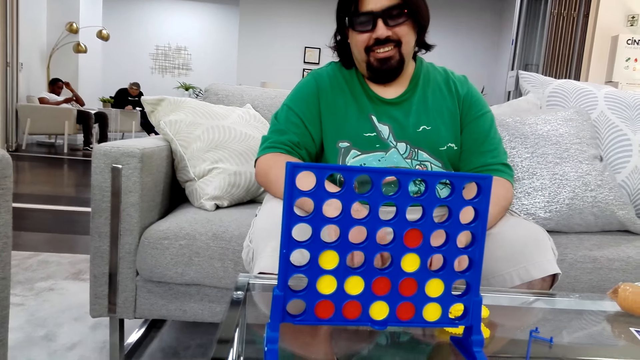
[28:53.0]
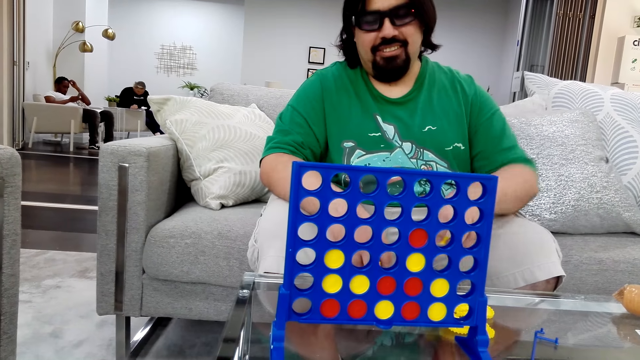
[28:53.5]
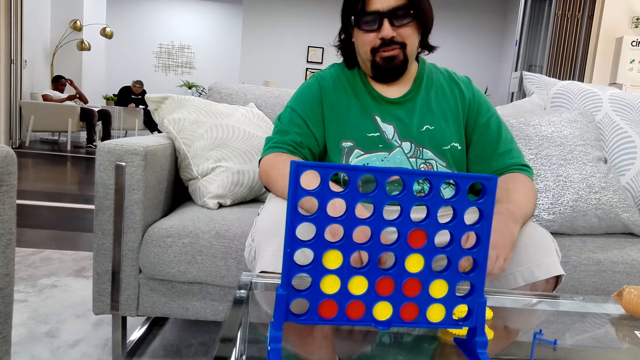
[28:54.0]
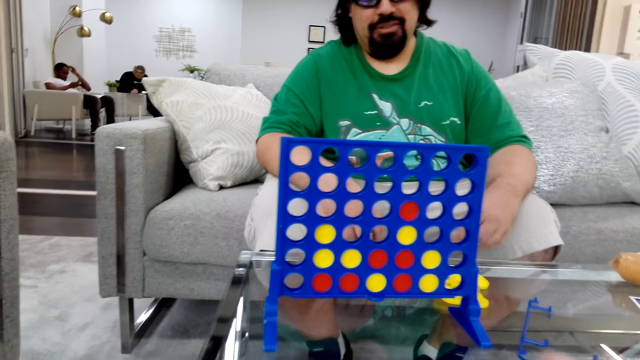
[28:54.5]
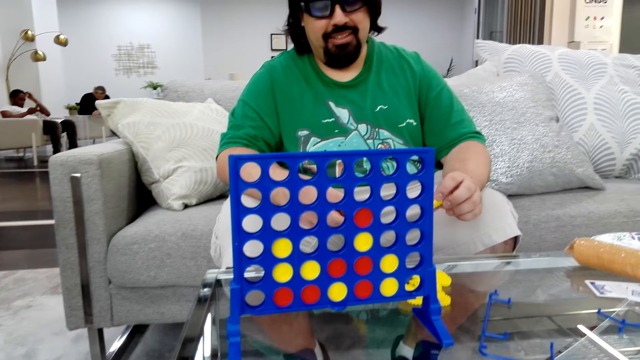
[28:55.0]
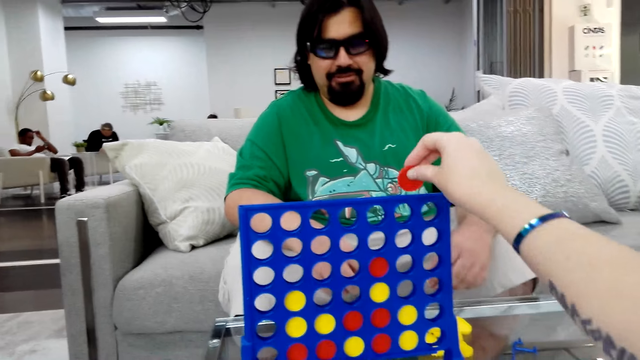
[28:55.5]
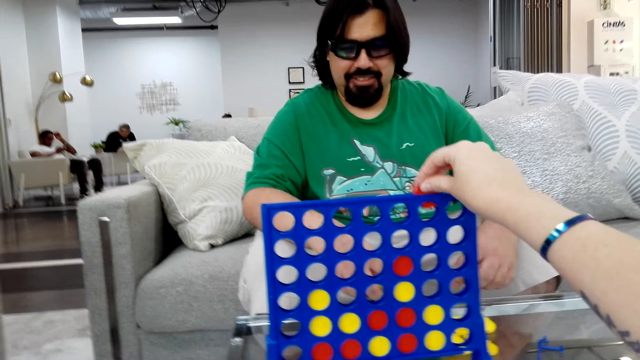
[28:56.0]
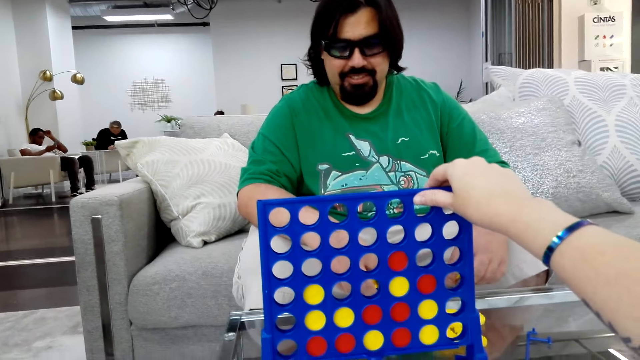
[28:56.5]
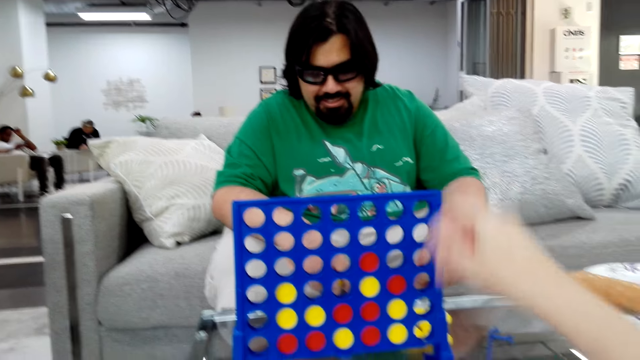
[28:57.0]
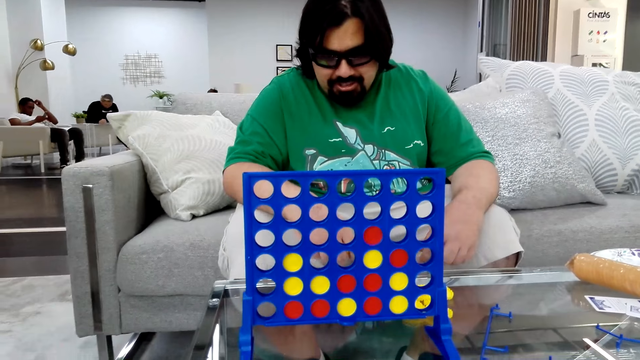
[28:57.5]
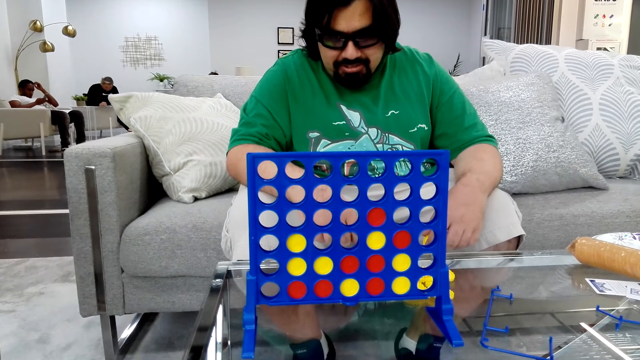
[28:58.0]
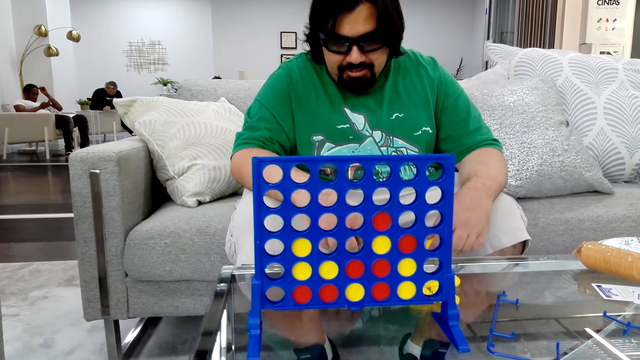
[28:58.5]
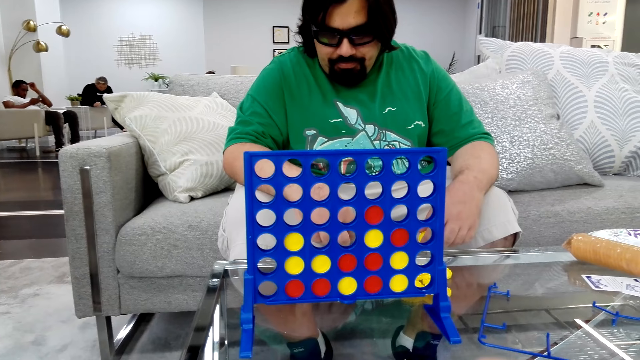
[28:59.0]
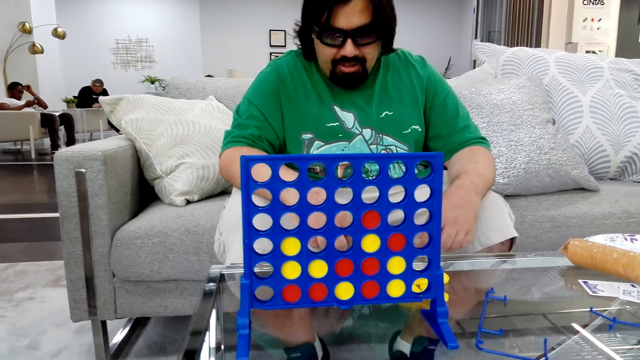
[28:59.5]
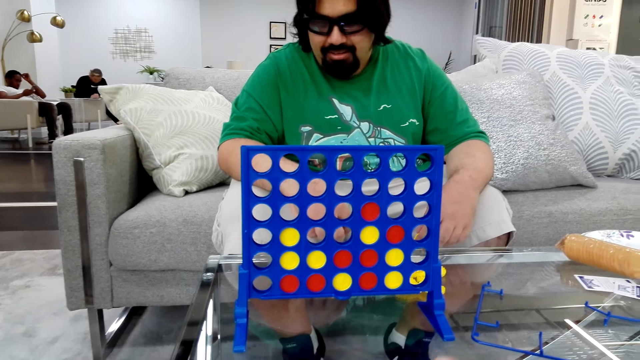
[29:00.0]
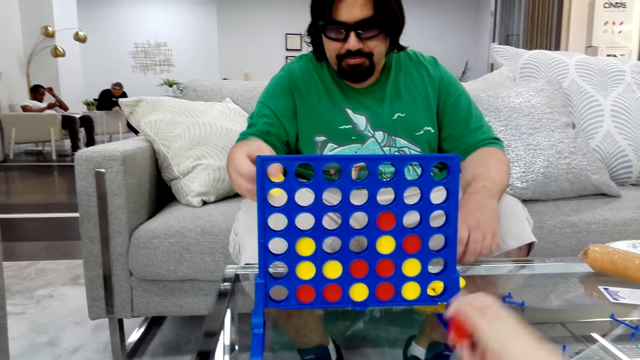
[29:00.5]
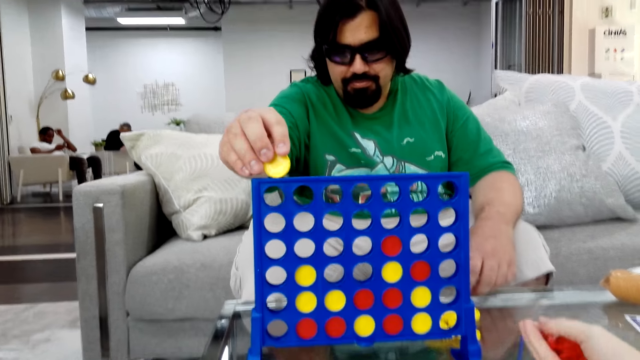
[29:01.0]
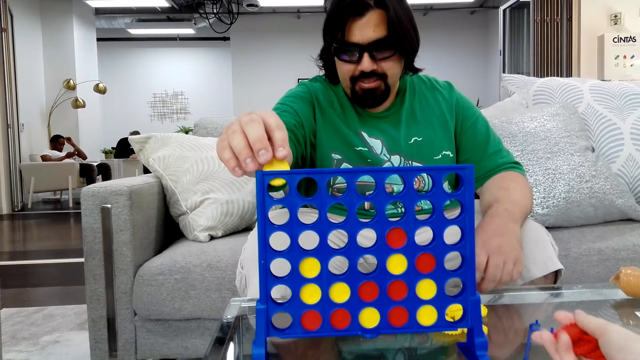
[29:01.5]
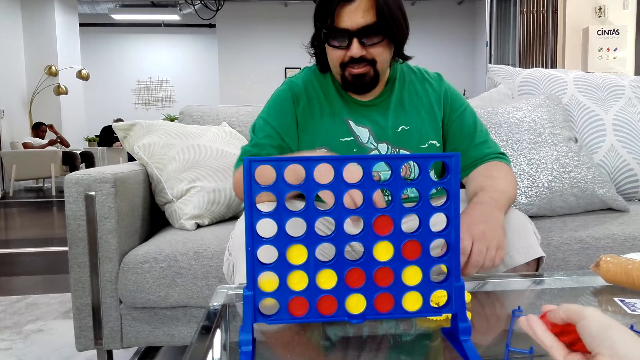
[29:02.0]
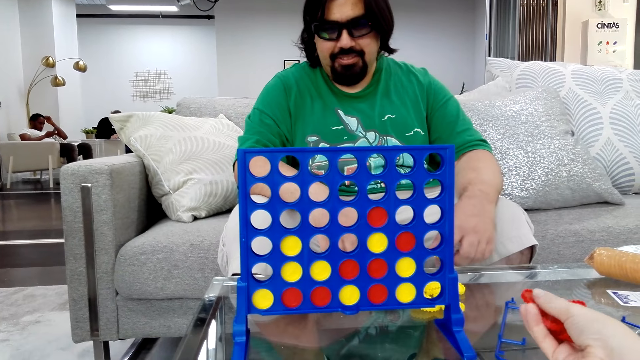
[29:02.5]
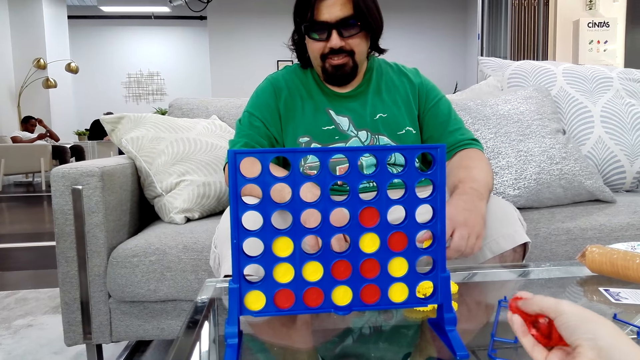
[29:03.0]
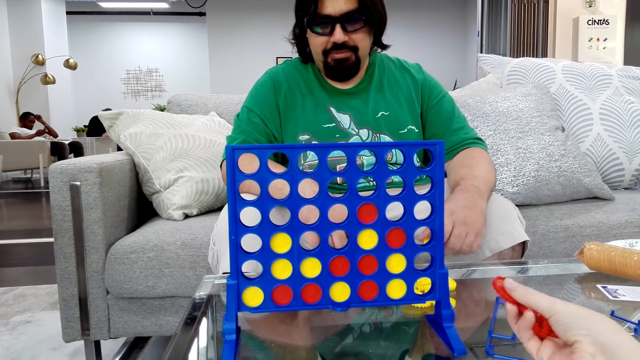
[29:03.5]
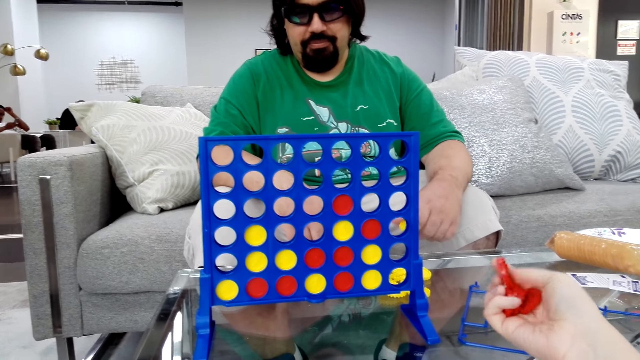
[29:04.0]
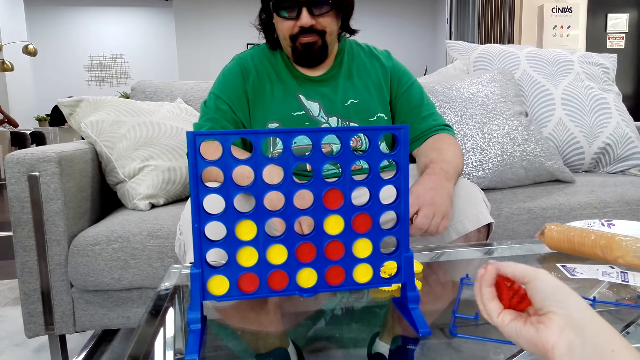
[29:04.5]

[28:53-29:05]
The camera wearer drops the poker chips in the Connect board game stand and plays the Connect 4 game. A man drops the poker chips in the Connect board game stand and plays the Connect 4 game.

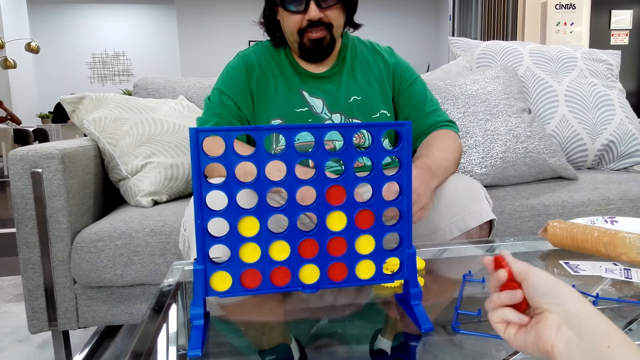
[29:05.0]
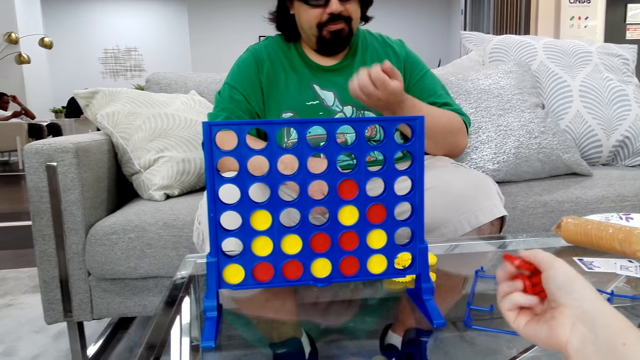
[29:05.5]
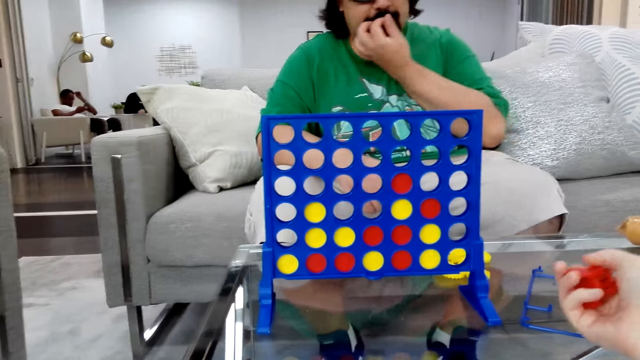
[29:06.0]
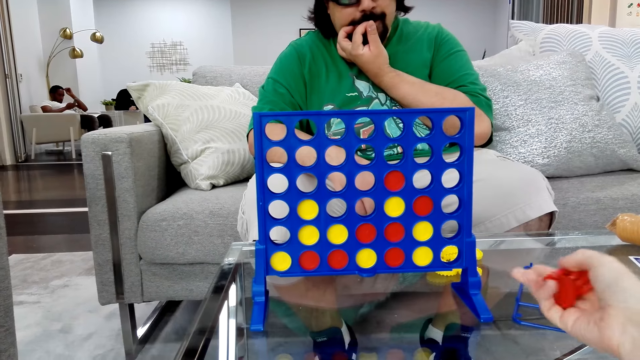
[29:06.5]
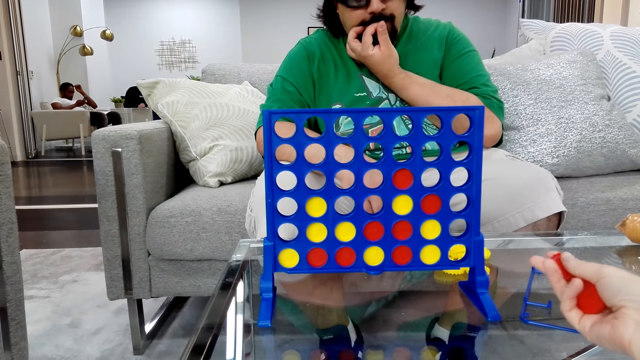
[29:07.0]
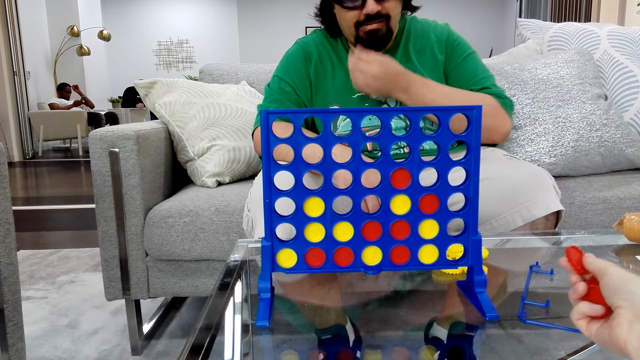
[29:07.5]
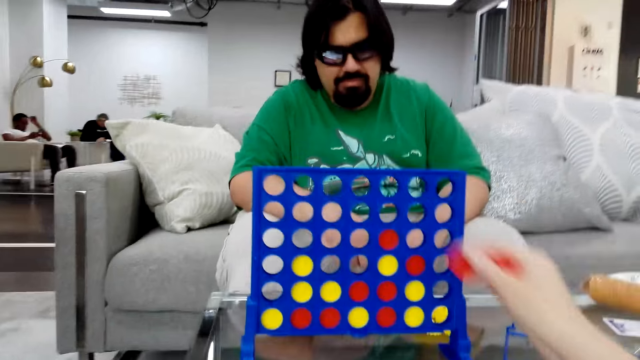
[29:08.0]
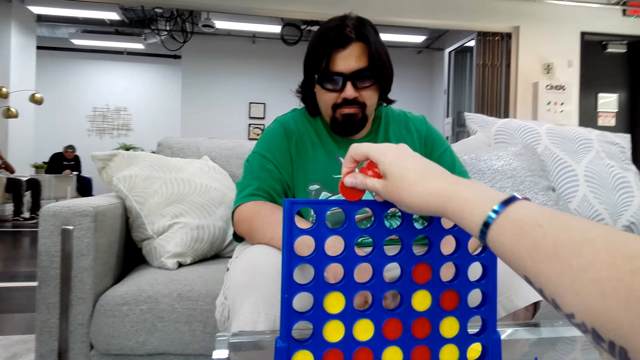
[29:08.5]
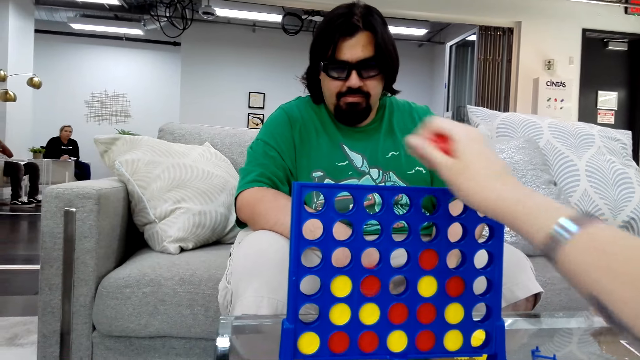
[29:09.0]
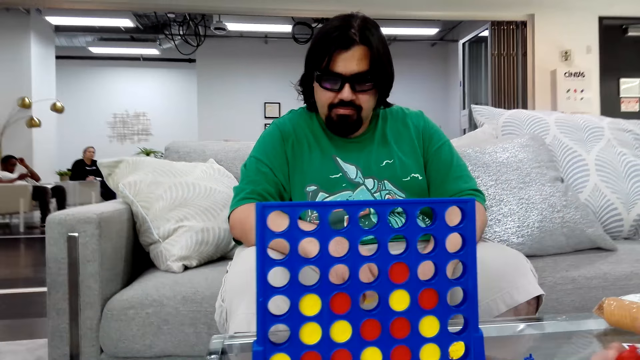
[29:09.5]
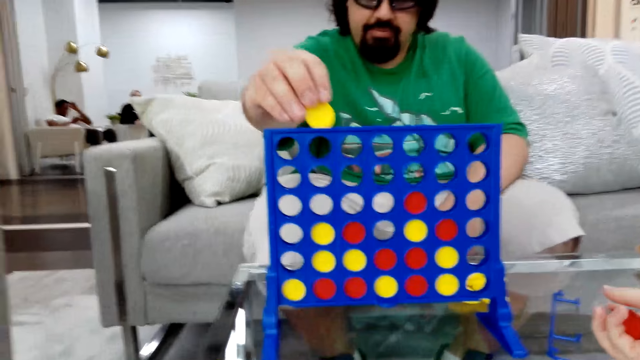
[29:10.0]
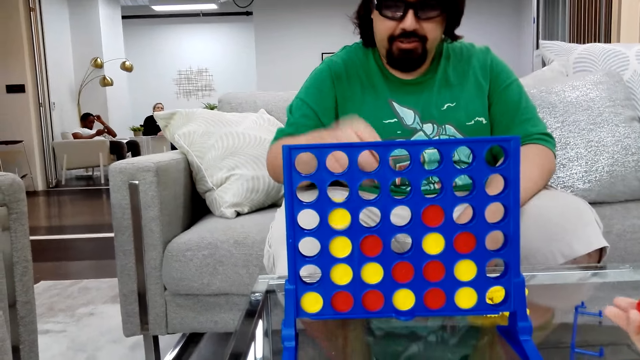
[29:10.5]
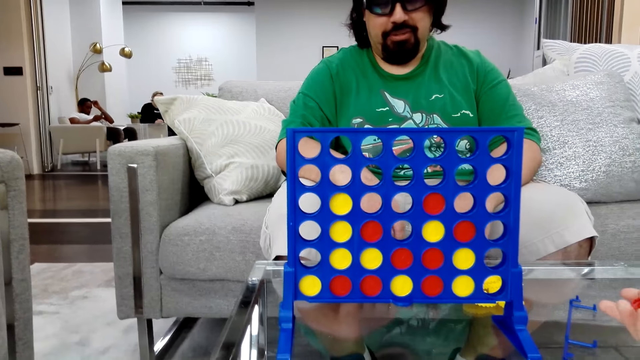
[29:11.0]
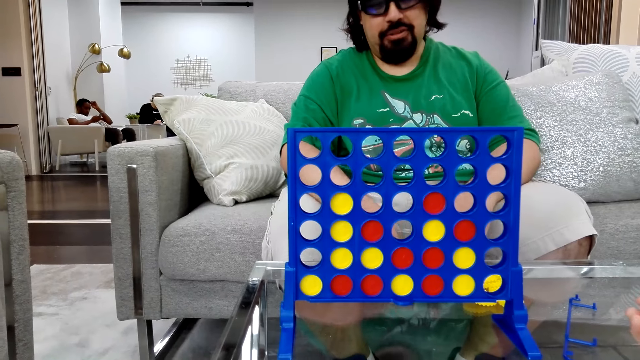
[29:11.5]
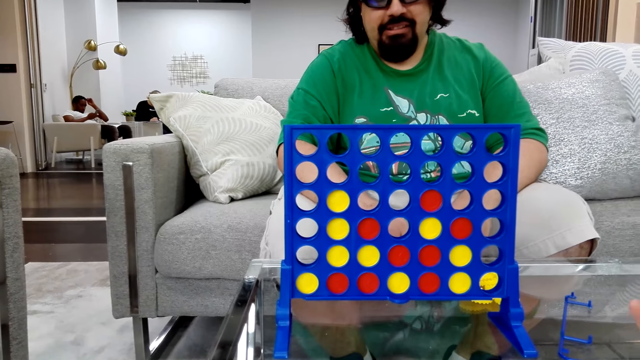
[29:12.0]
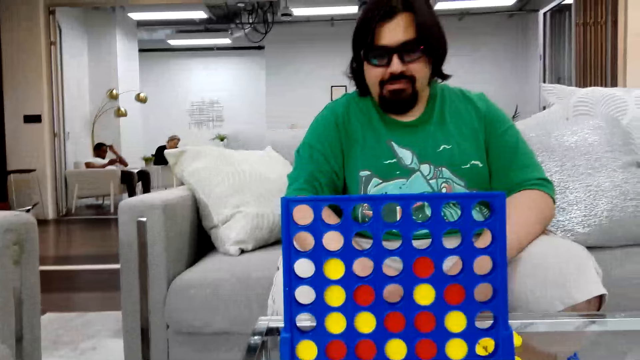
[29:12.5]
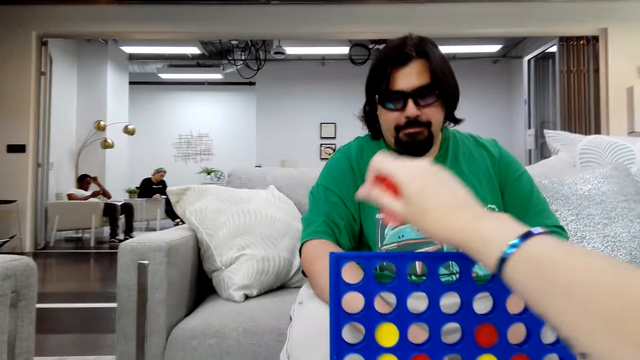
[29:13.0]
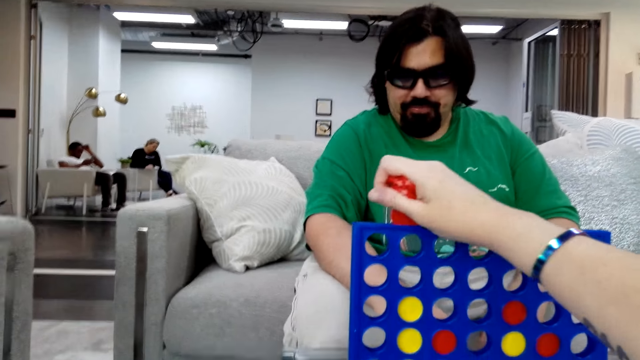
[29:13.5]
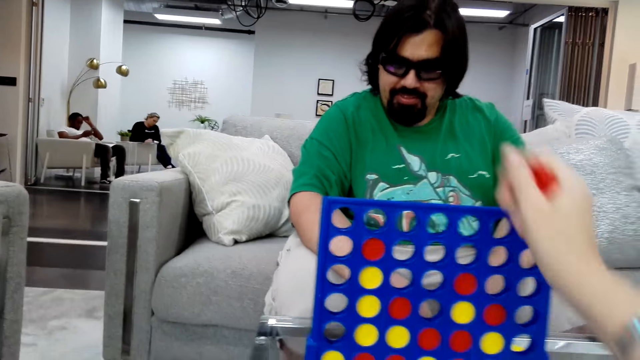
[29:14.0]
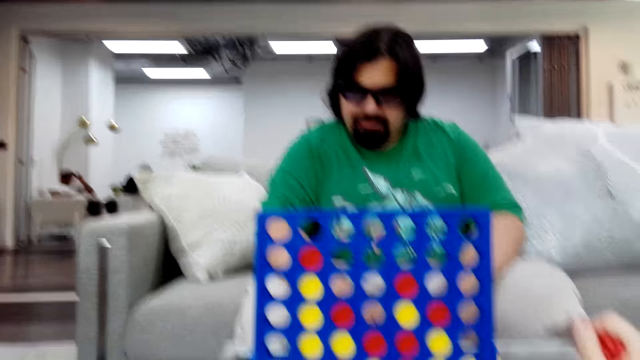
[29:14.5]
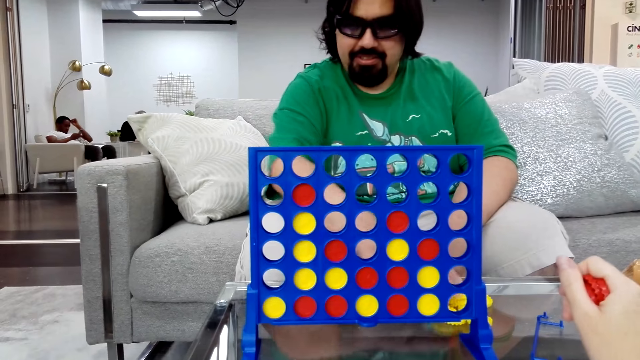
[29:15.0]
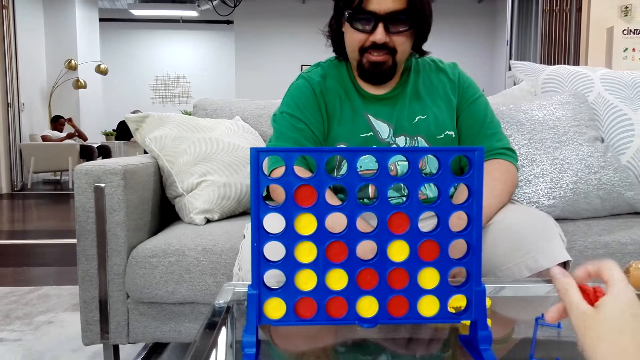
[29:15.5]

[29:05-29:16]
The camera wearer holds poker chips on her right hand. She plays the Connect 4 game and drops the poker chips in the Connect board game stand. A man drops the poker chips in the Connect board game stand and plays the Connect 4 game. The camera wearer drops the poker chips in the Connect board game stand and plays the Connect 4 game.
